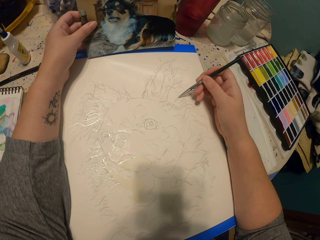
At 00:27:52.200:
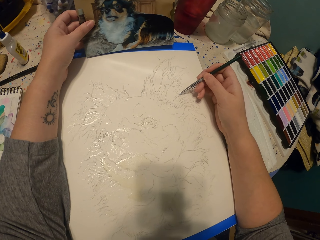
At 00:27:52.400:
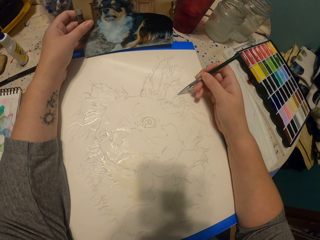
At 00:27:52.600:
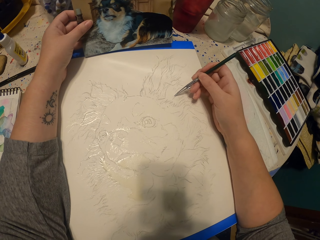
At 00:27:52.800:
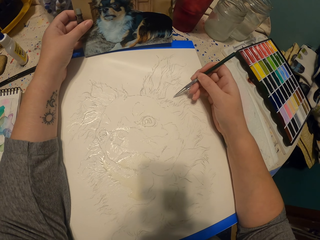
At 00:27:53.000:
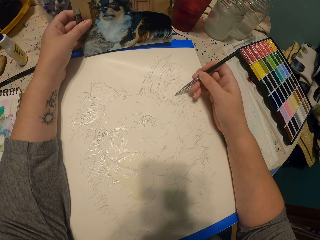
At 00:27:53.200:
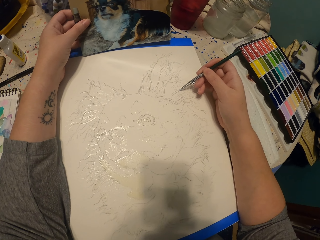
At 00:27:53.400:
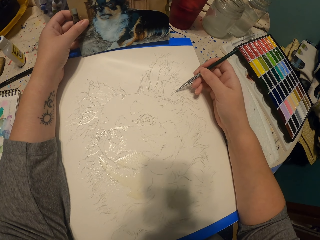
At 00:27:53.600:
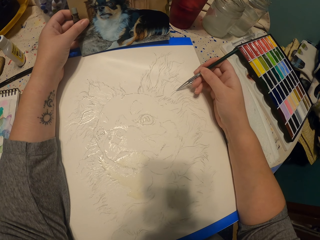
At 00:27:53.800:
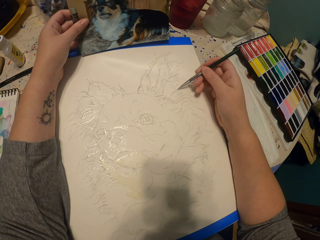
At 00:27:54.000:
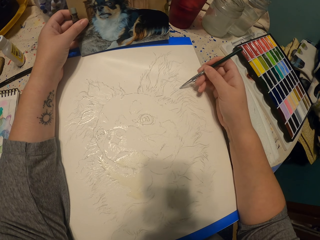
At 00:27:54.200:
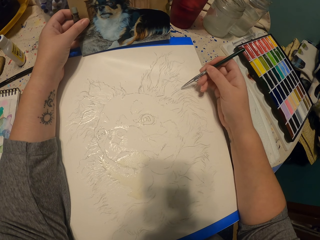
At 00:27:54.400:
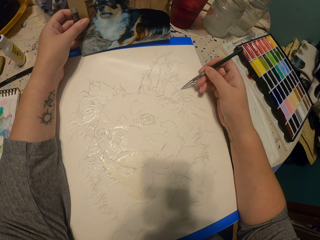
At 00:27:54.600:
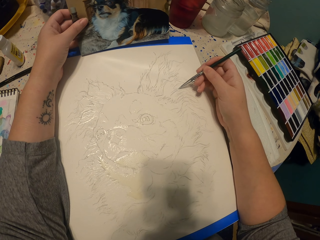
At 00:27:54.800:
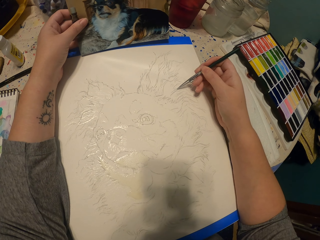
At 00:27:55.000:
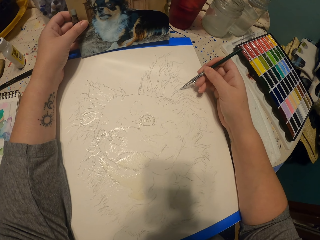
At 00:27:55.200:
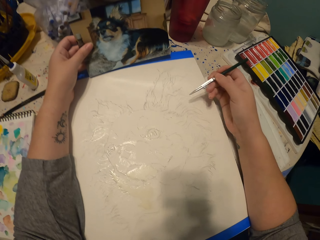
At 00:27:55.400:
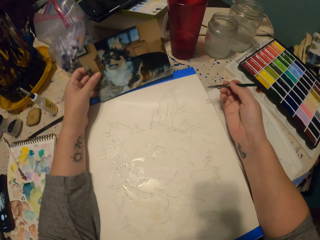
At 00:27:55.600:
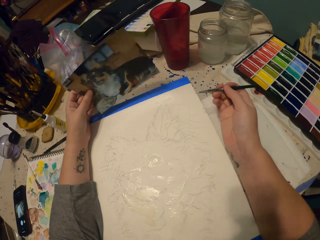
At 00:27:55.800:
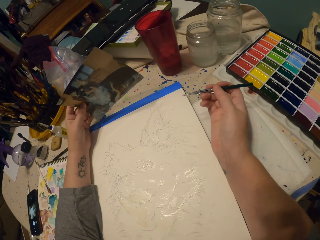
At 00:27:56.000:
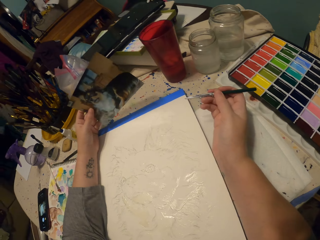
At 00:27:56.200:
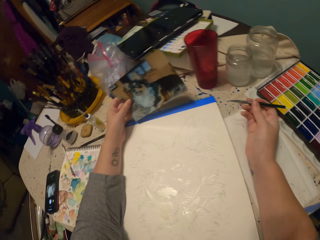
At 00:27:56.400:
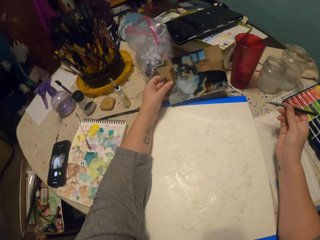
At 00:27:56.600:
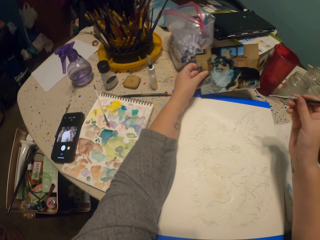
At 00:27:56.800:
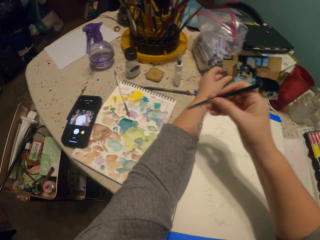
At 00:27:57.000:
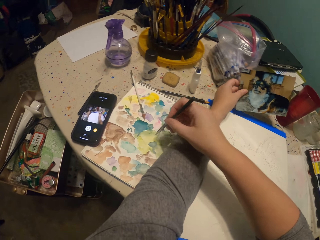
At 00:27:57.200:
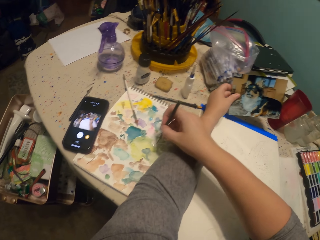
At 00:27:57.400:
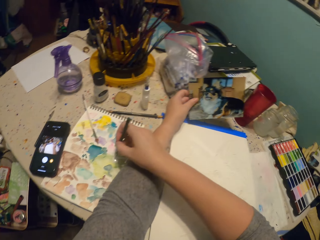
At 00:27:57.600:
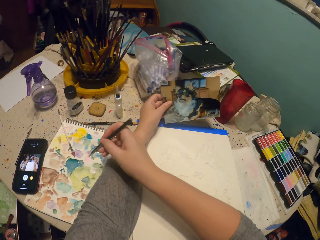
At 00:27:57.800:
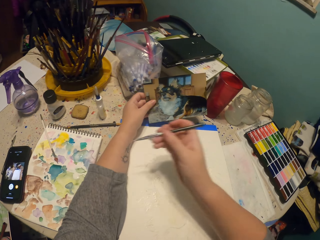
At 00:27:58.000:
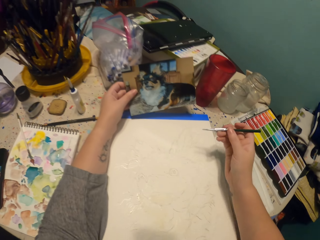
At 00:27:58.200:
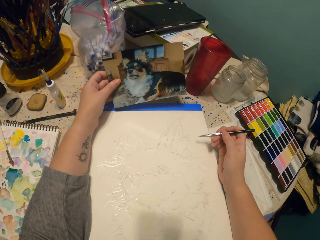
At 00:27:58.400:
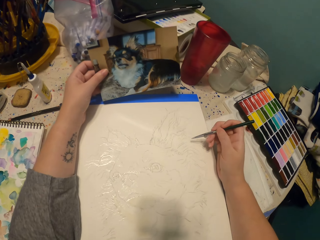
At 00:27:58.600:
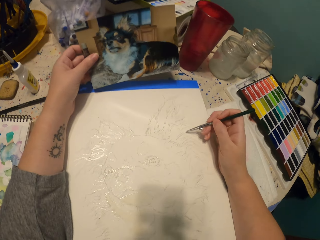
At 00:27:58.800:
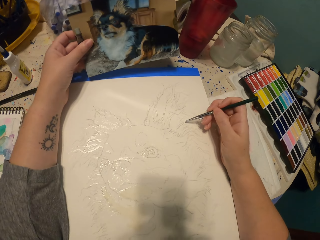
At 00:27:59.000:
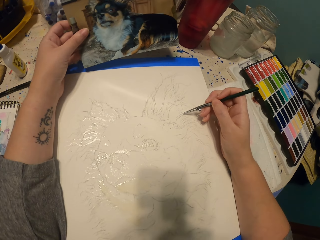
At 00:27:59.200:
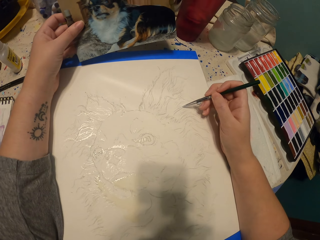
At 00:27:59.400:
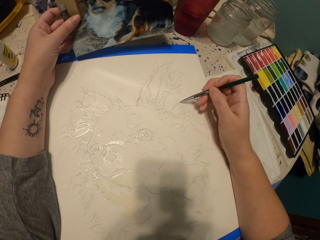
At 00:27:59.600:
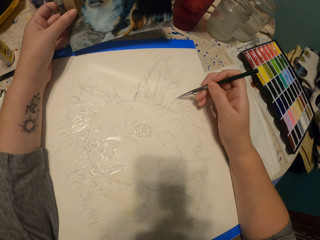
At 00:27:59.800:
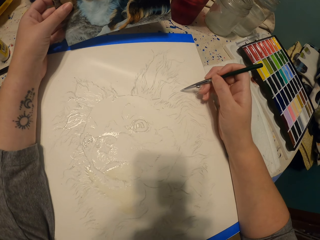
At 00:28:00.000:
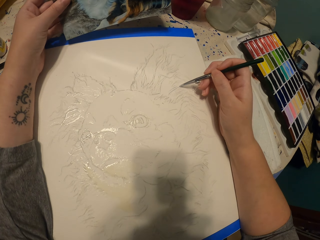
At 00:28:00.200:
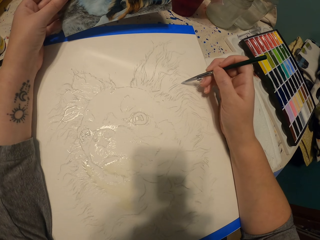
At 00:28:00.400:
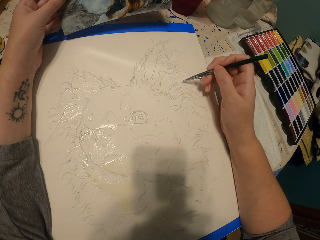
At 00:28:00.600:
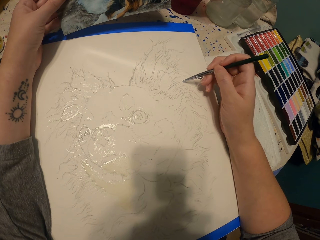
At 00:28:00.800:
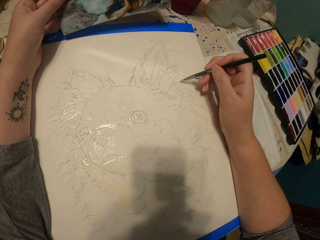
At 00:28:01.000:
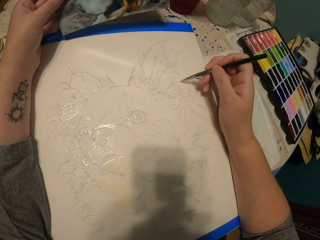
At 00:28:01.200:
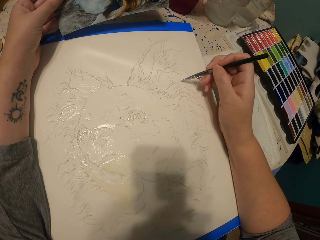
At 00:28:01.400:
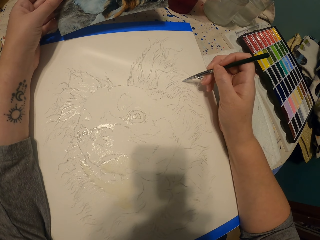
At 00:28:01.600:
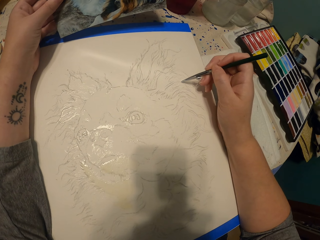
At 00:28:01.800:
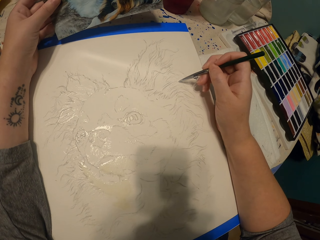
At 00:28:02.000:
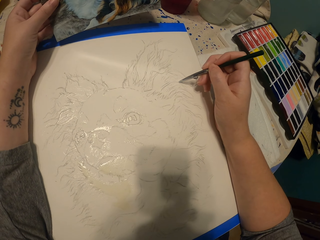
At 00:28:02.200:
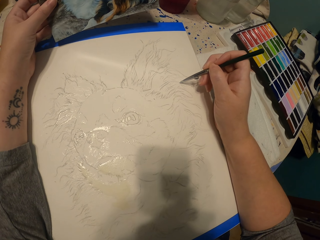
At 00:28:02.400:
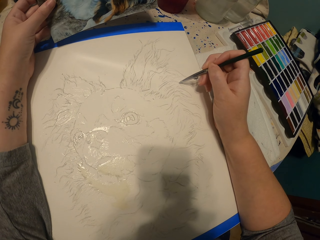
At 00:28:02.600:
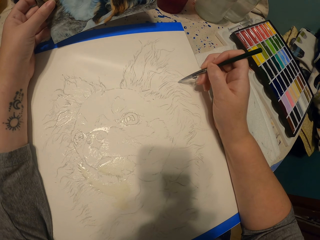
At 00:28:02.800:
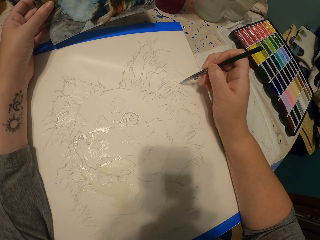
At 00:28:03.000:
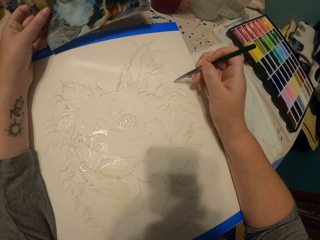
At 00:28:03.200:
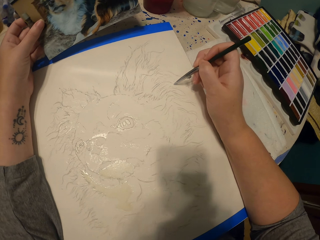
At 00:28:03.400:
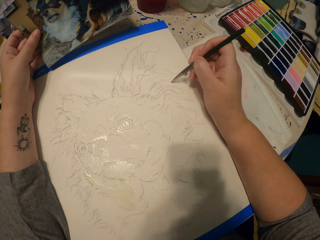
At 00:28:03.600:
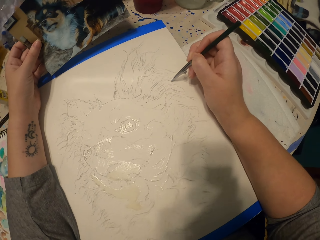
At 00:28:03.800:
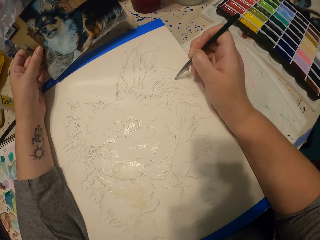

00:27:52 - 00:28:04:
The camera wearer lifts the picture slightly up. They lift their hand up. They pick up the paint with the brush. They sketch the picture.

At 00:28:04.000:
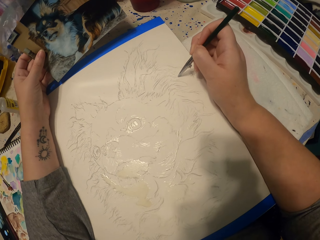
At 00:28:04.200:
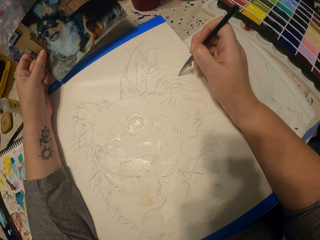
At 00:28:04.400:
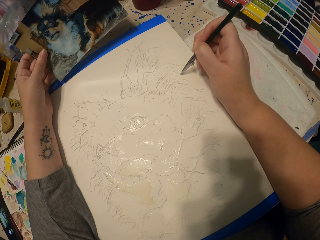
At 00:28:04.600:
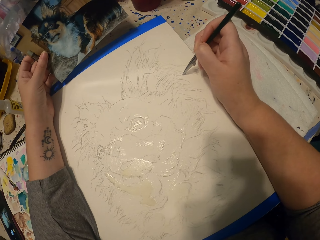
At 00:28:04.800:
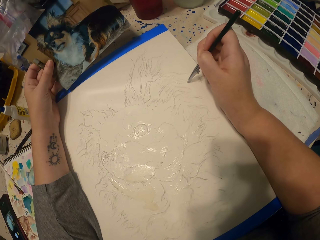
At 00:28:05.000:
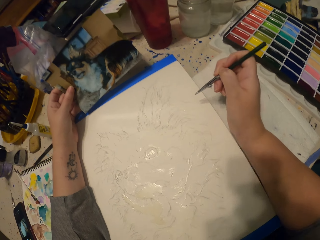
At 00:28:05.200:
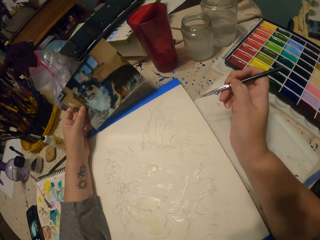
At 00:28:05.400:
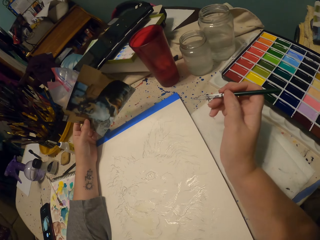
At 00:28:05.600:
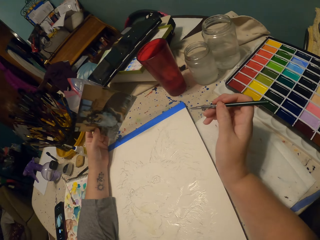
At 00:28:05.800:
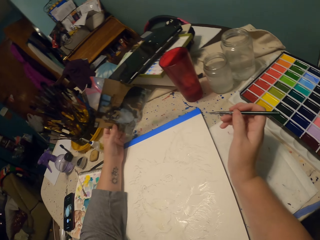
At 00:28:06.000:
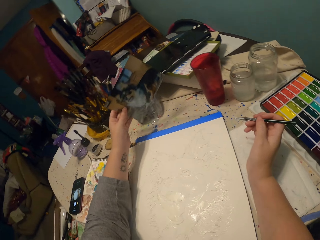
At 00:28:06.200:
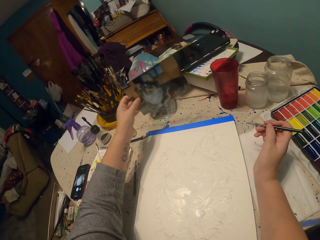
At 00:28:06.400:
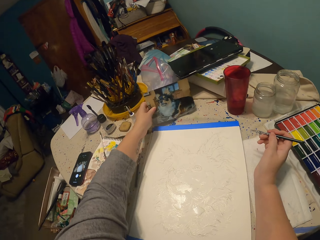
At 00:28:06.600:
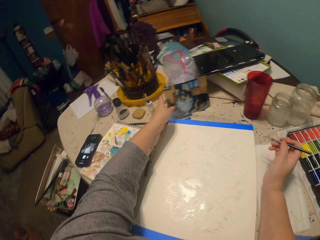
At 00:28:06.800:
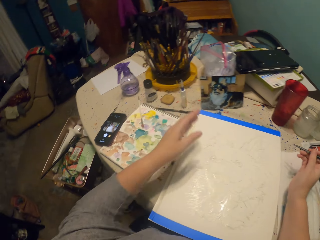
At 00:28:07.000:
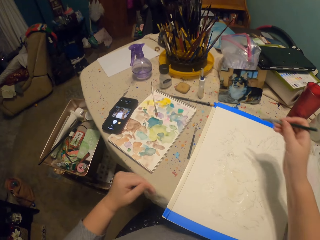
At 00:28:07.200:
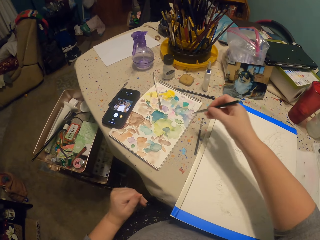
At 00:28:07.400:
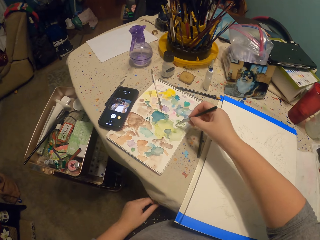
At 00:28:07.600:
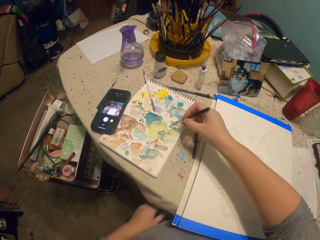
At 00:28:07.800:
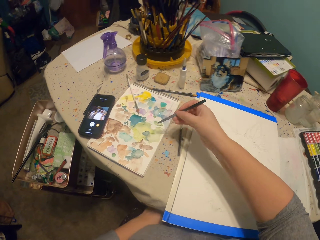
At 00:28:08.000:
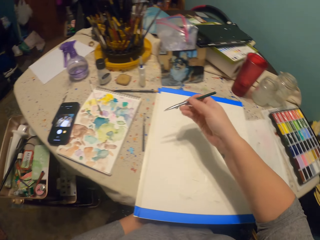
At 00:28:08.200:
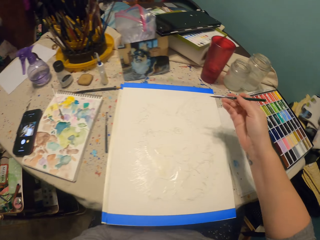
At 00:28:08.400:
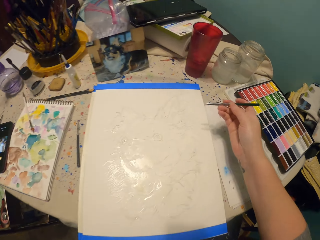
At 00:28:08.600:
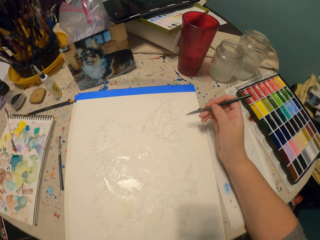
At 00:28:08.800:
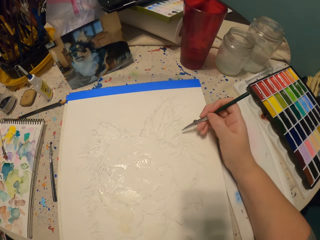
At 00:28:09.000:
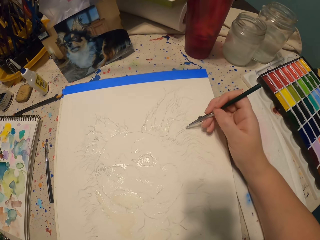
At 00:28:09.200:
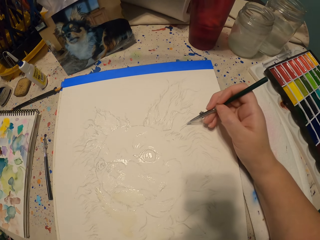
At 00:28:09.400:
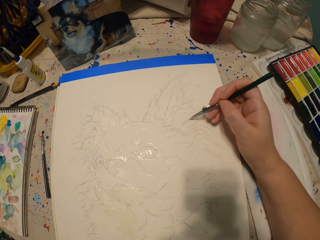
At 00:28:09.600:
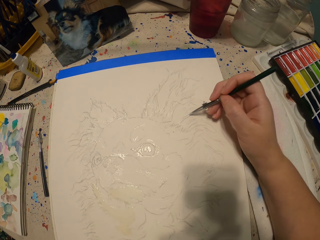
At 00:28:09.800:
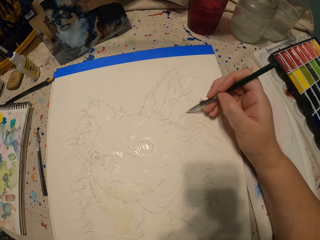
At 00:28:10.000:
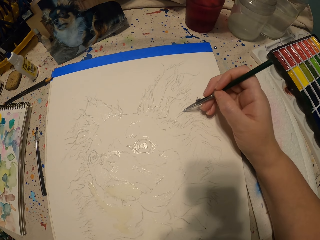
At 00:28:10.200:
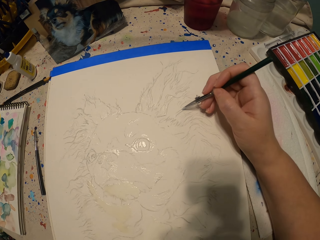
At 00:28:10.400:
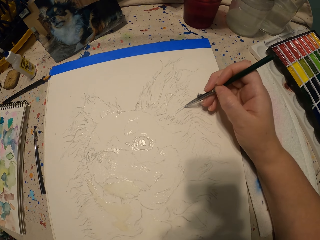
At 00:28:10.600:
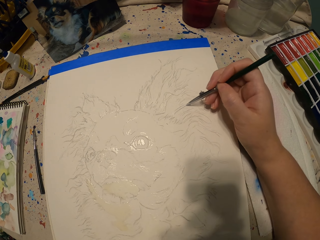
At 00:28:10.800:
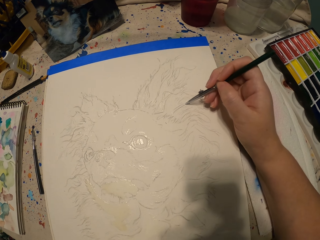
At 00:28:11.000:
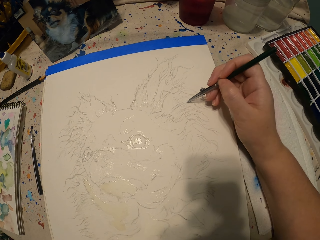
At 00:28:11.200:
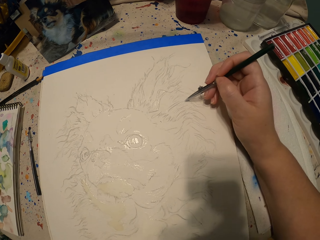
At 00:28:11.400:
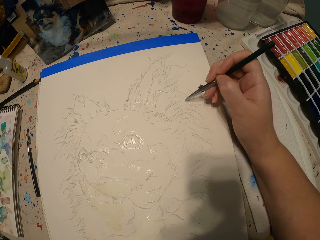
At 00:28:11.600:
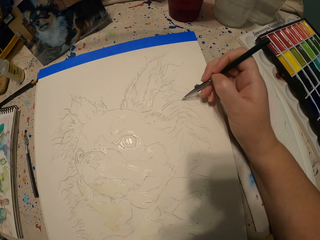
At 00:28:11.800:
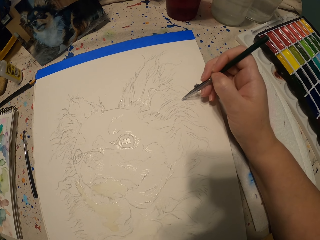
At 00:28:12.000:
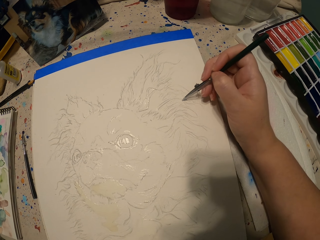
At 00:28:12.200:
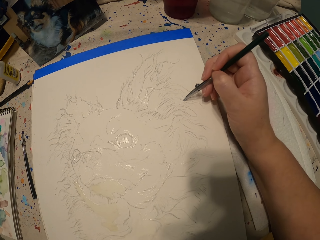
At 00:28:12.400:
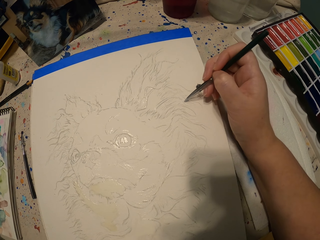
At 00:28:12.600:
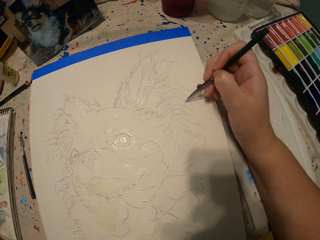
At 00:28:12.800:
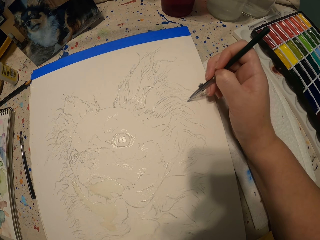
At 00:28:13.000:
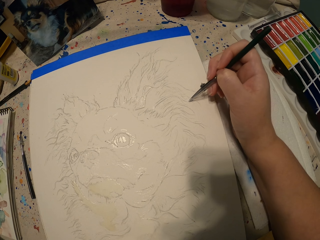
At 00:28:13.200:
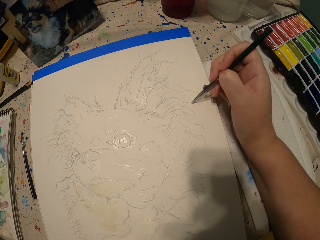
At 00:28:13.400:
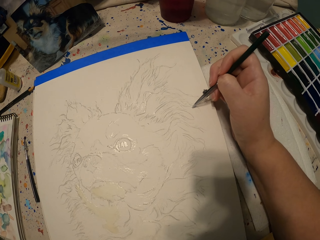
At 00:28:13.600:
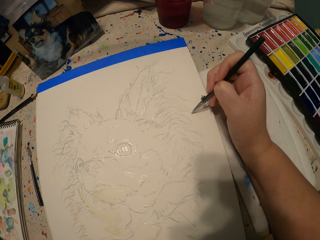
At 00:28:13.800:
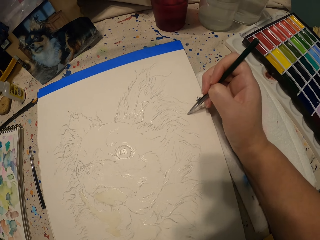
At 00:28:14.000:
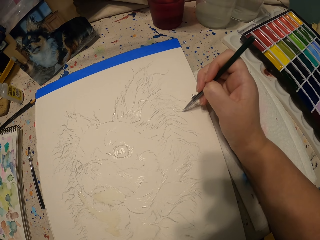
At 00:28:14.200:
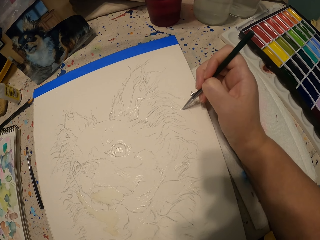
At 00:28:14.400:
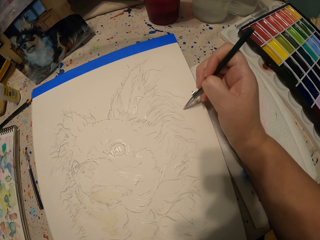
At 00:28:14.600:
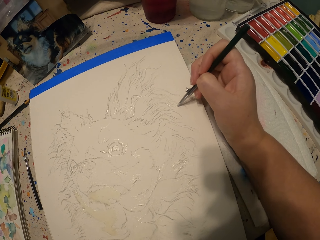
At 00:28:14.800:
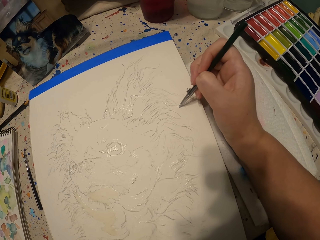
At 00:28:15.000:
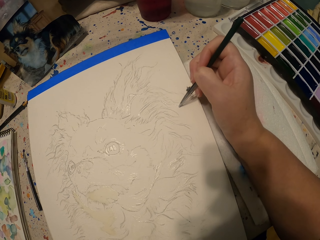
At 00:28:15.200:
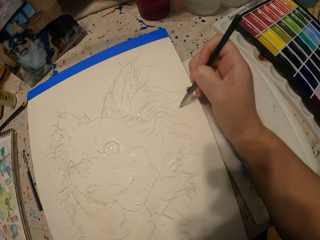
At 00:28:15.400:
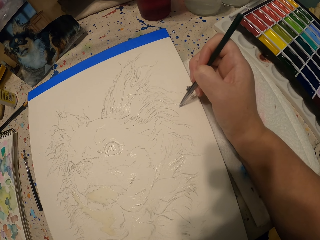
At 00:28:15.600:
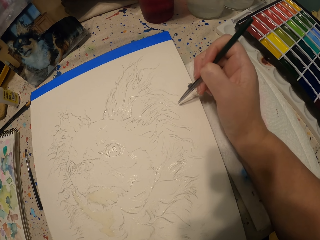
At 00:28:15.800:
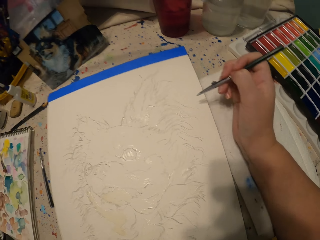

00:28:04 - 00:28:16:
The camera wearer lifts a hand up. They lift the picture slightly up. They put the picture down. They lift the hand up. They pick up the paint with the brush. They sketch the picture.
